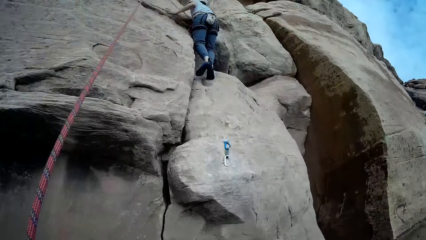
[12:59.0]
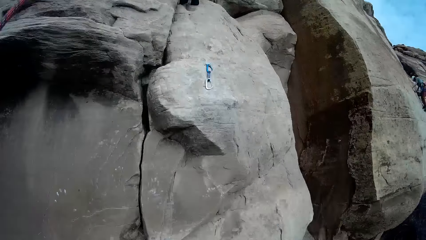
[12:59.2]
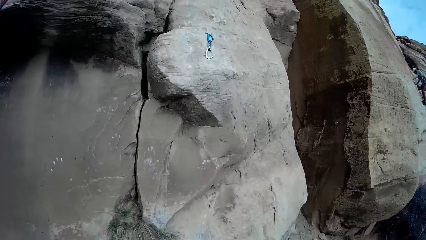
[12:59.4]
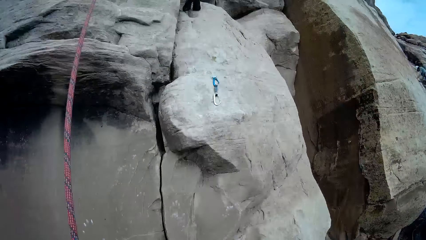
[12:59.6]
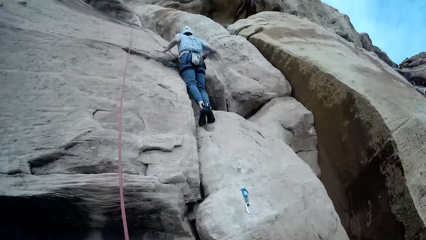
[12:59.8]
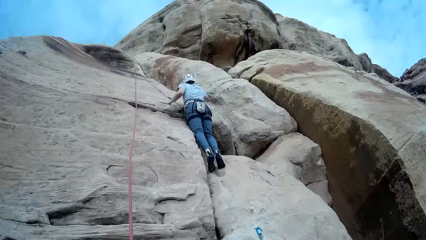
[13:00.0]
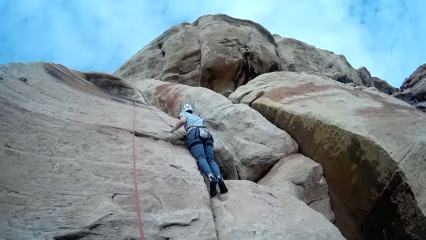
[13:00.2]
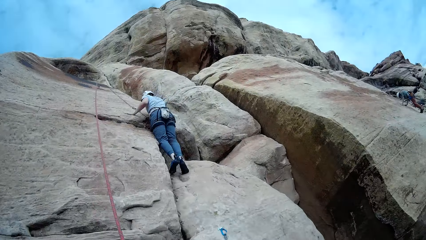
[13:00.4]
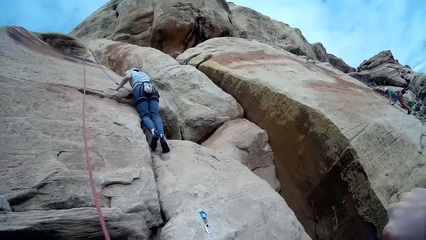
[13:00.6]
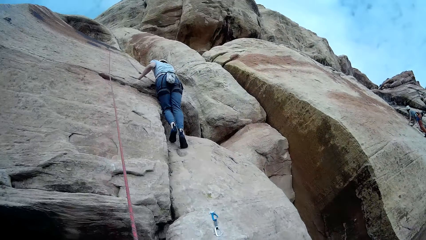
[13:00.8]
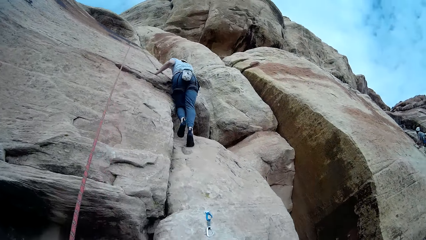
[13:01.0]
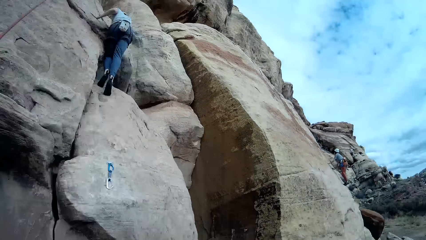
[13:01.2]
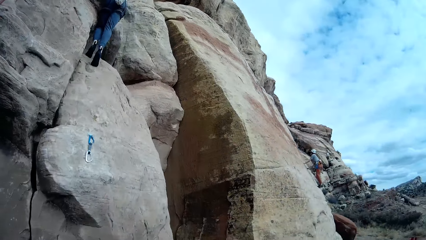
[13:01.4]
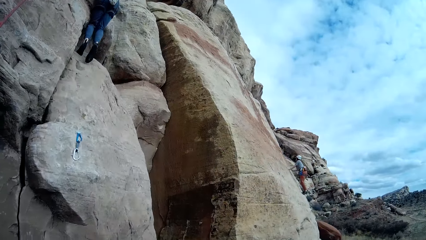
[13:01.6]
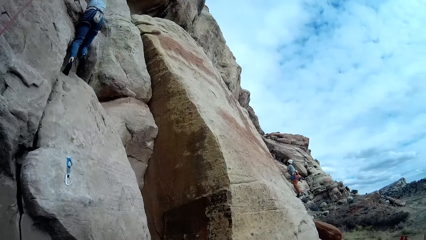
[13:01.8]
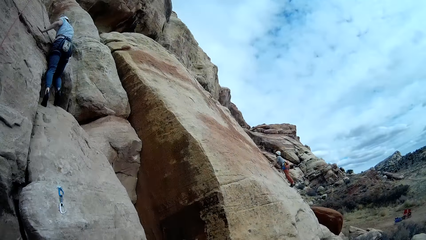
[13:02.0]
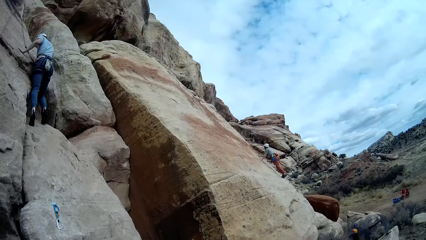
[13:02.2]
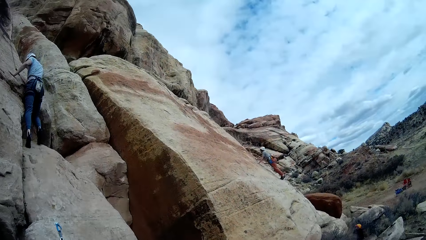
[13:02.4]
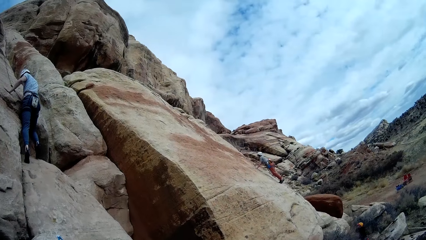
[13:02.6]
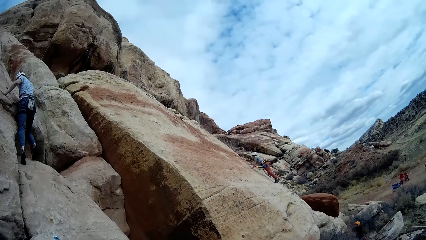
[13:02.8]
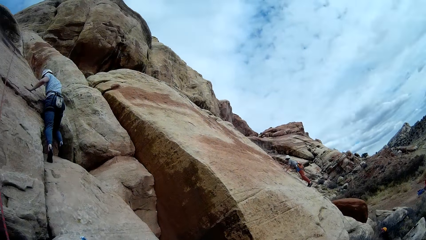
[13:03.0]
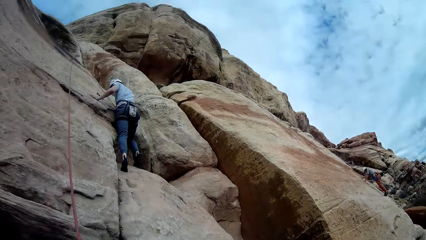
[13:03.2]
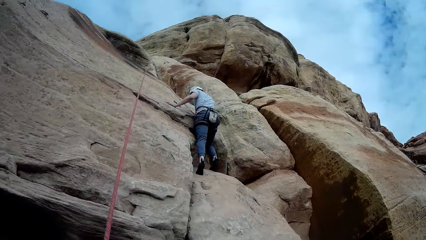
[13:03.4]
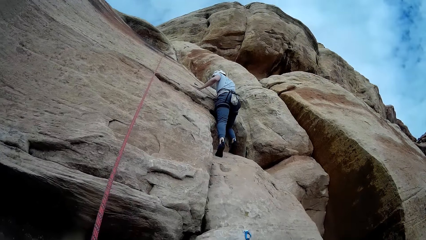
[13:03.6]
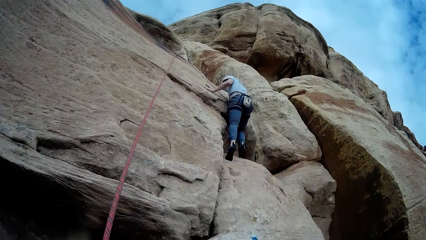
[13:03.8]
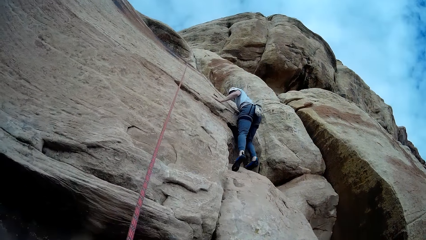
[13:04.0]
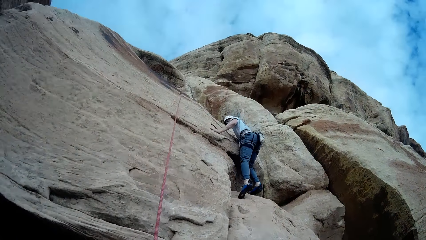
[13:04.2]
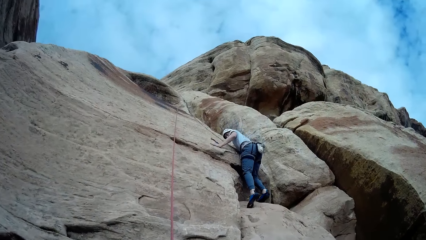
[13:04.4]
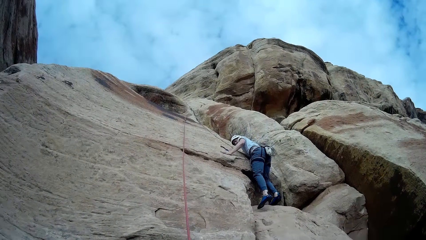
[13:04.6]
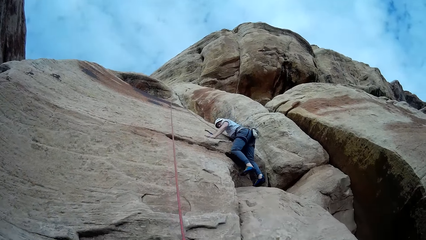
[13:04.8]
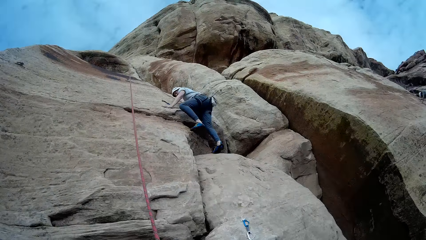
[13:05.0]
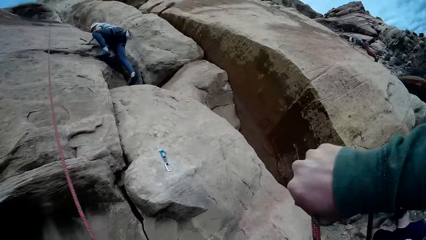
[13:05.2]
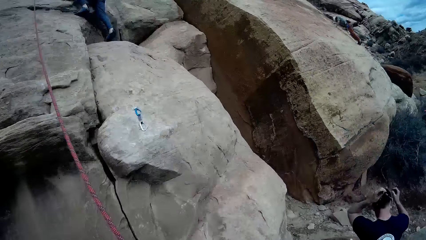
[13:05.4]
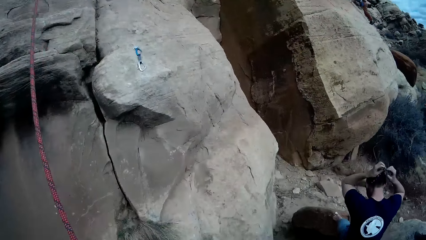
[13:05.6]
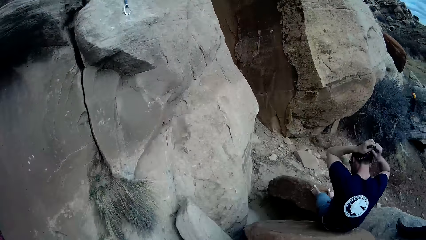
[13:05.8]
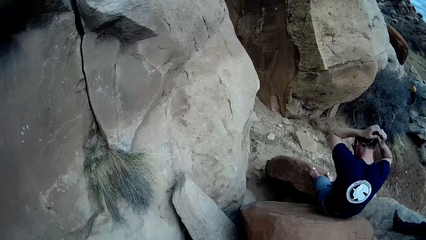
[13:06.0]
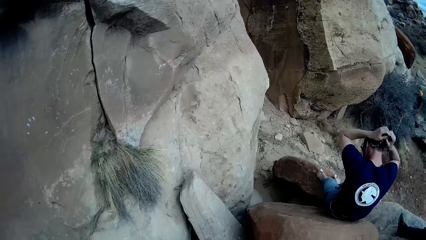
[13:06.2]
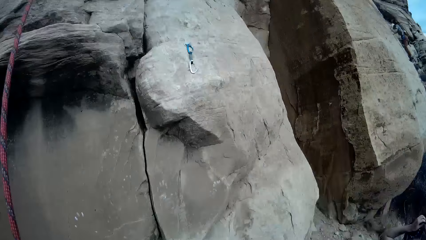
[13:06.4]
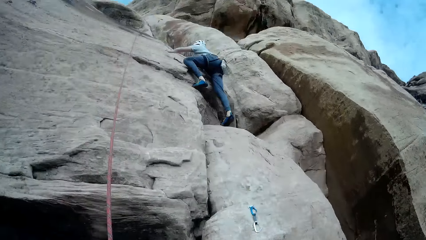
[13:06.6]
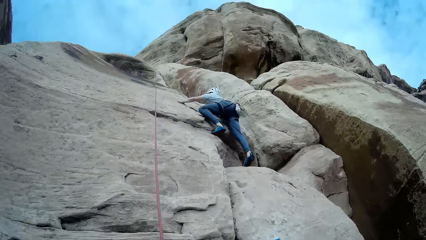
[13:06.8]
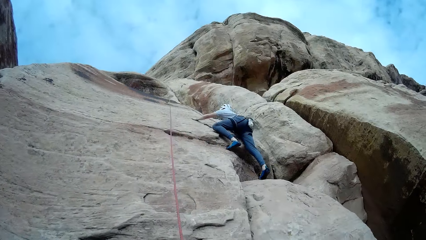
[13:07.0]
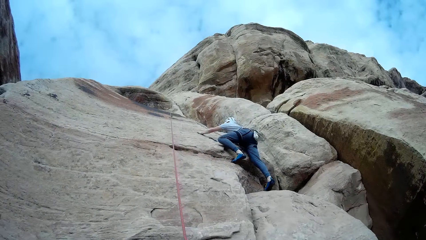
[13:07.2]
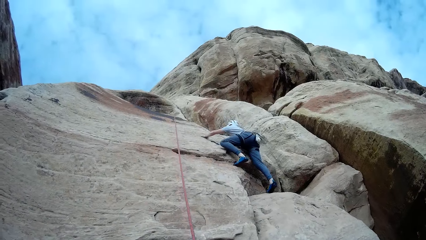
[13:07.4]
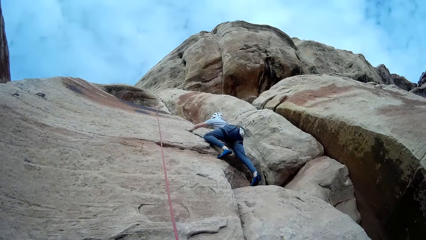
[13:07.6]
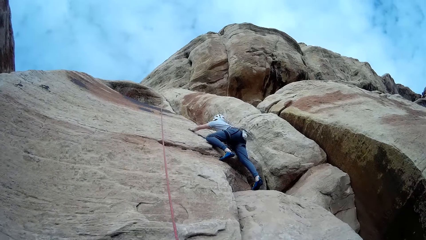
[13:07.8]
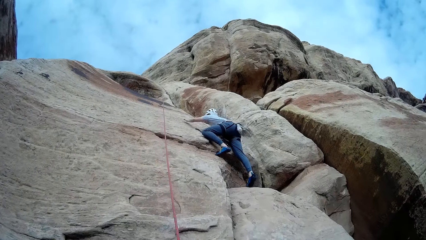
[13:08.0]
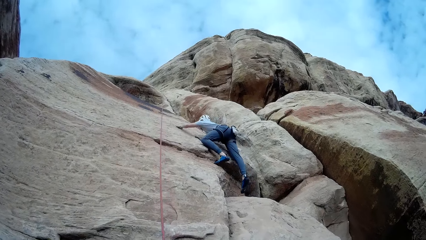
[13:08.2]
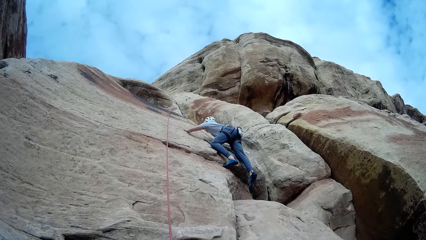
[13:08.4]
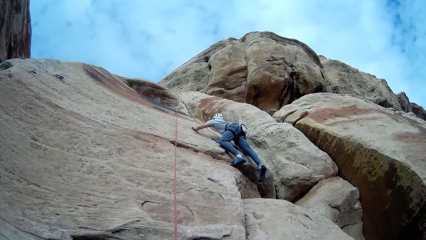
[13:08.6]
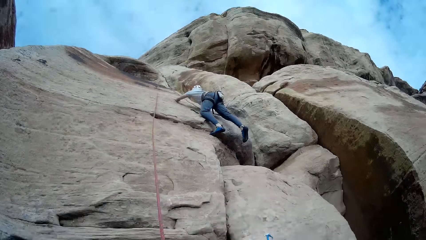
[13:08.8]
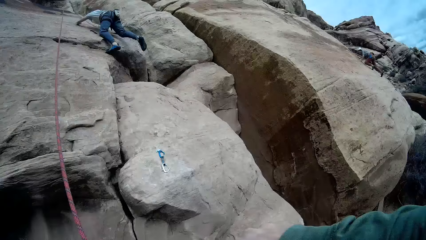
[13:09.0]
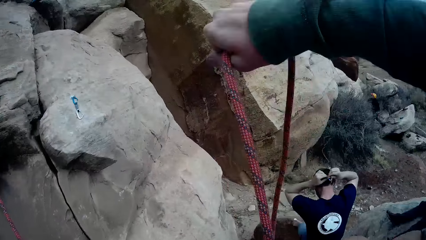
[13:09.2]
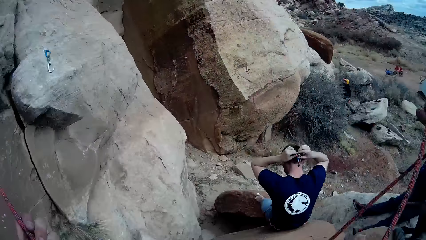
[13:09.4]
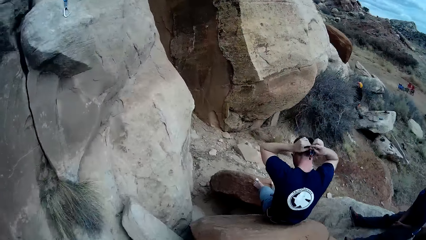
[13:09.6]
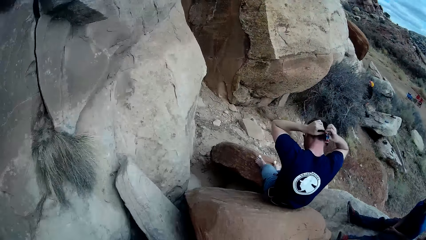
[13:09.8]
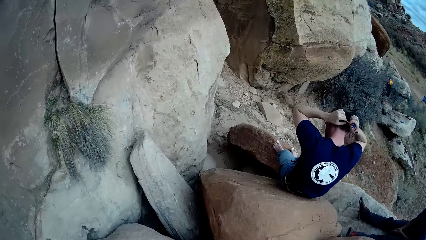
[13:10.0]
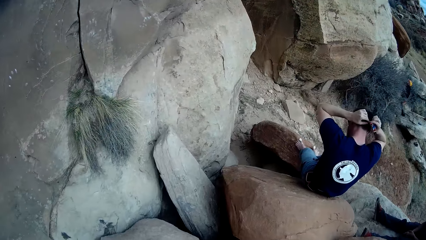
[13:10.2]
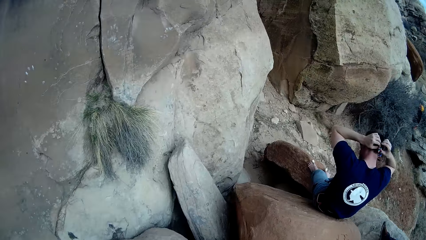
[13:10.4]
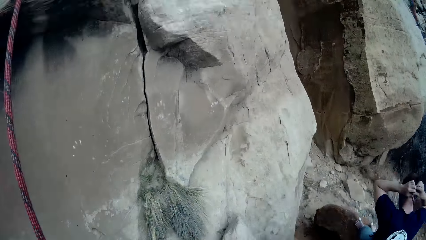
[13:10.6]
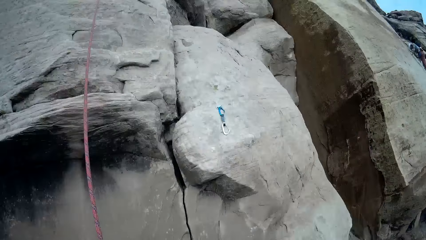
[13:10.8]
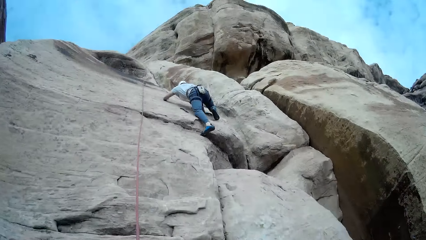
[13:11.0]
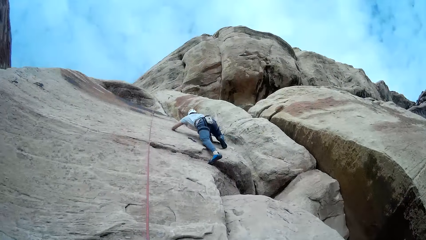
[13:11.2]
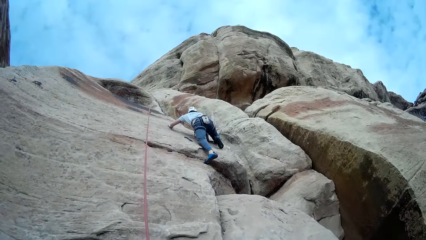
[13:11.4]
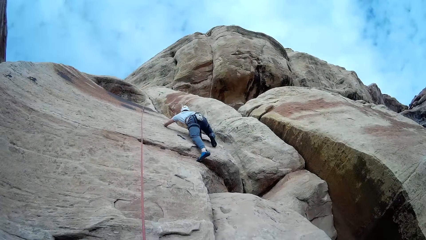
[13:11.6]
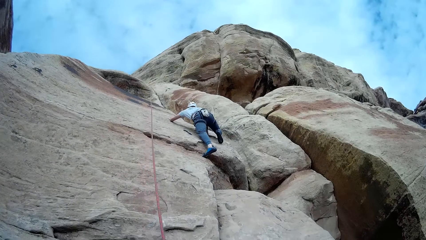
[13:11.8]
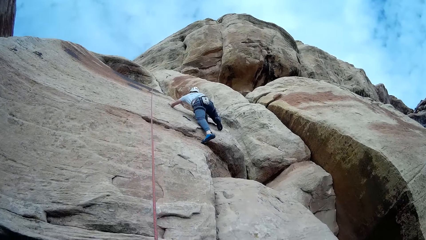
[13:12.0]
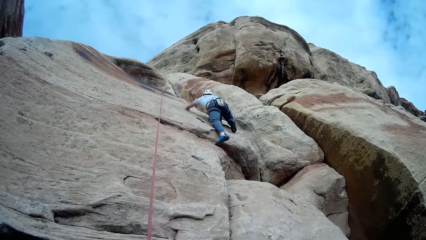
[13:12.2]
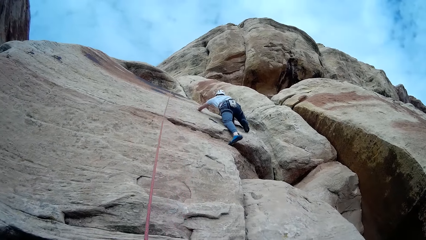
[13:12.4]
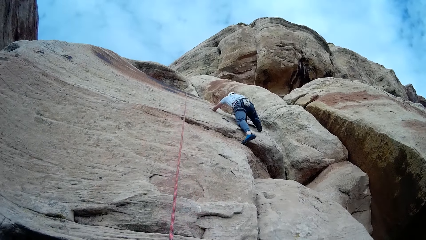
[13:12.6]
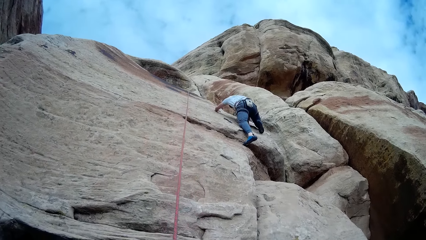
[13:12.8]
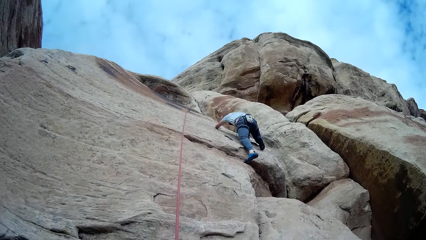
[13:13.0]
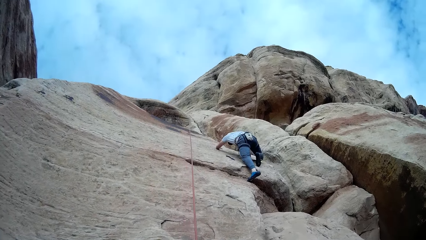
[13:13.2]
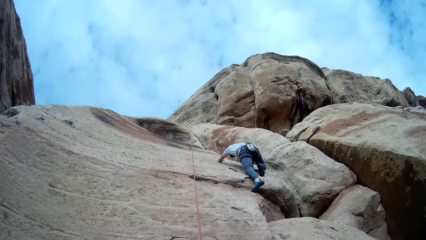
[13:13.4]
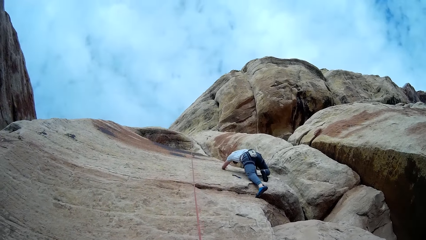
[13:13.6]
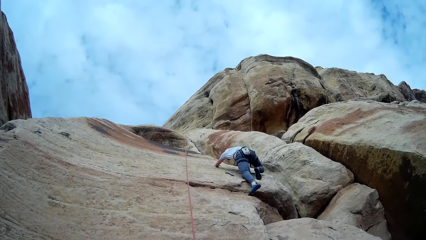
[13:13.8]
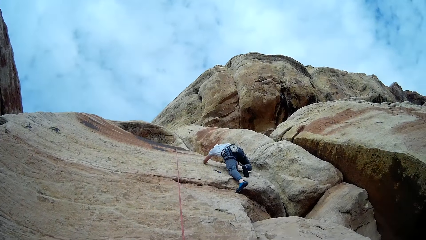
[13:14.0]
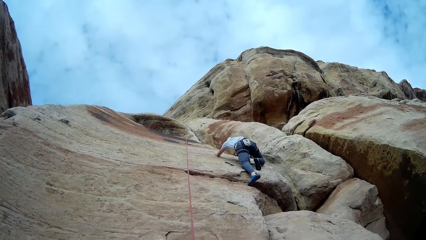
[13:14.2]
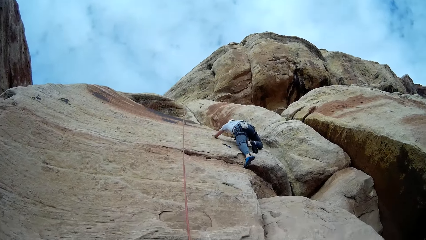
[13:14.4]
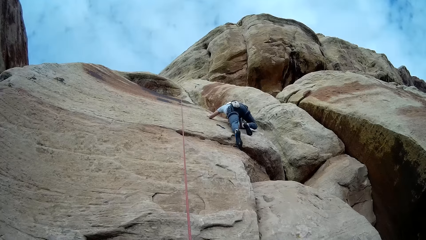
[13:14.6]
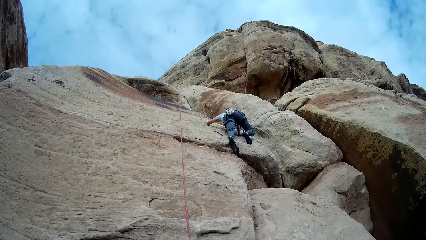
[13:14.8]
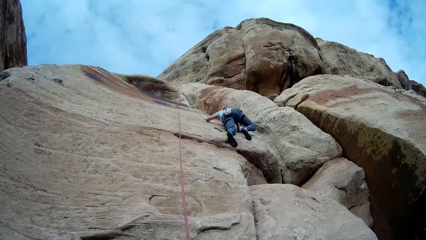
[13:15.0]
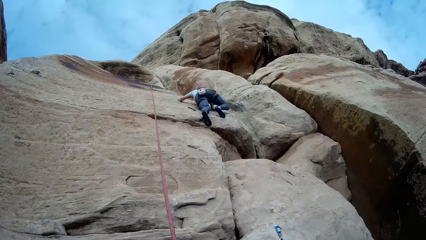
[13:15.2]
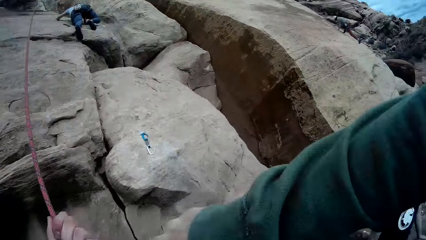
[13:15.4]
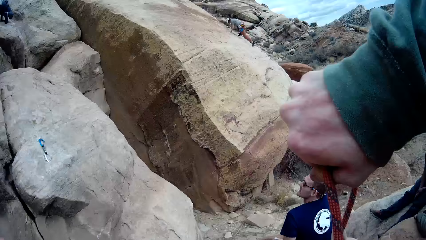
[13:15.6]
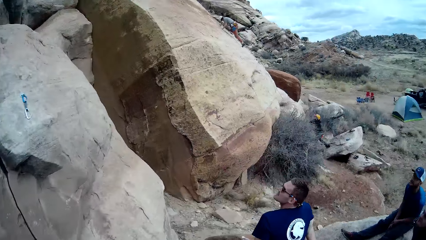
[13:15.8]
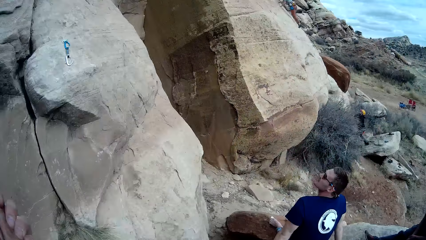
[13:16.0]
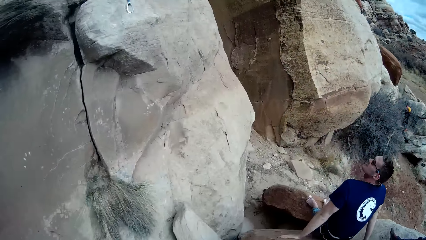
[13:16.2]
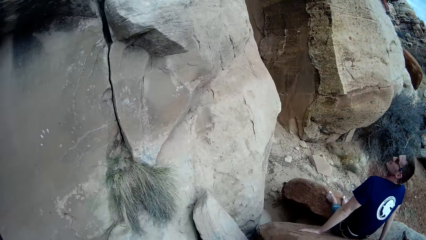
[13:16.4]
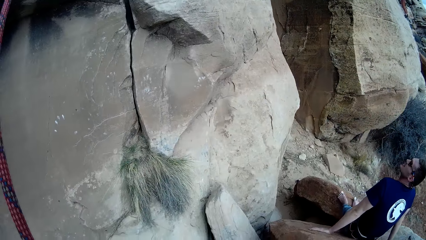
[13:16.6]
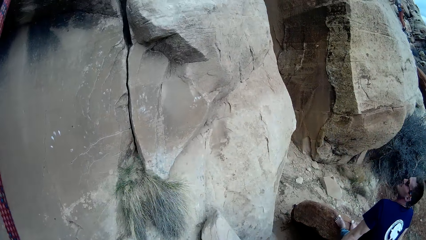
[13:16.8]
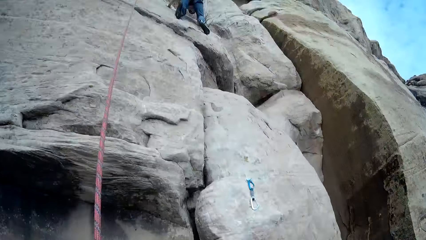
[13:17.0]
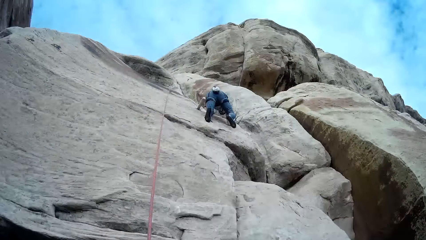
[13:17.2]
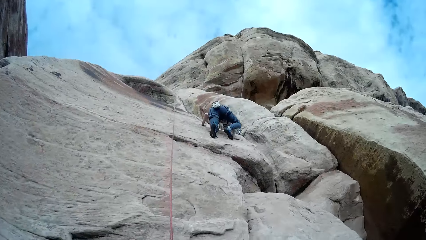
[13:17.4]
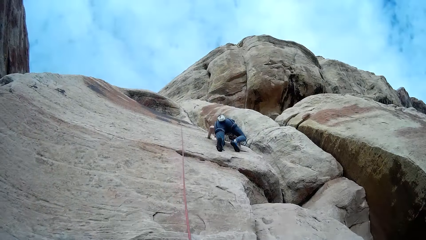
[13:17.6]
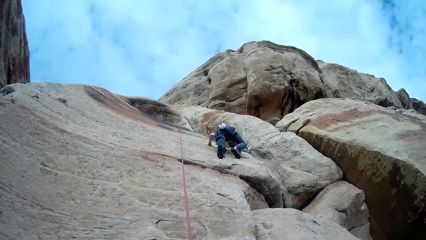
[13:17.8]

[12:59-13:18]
The camera wearer moves a hand. A man ties part of his glasses. The camera wearer pulls the rope with his right hand. The man ascends the mountain. The camera wearer pulls the rope with his right hand.
